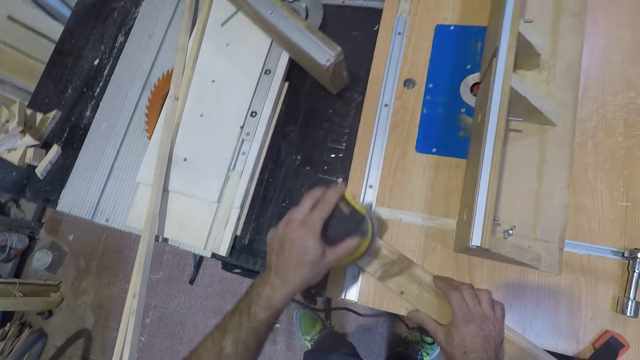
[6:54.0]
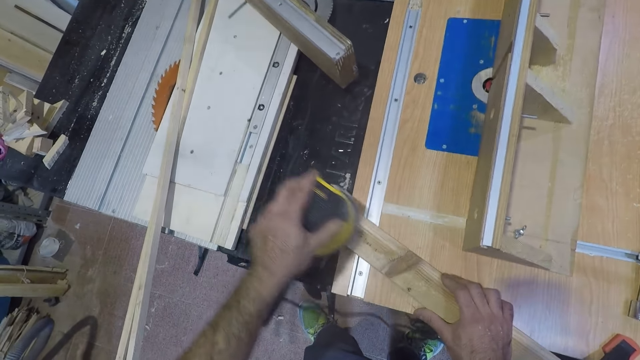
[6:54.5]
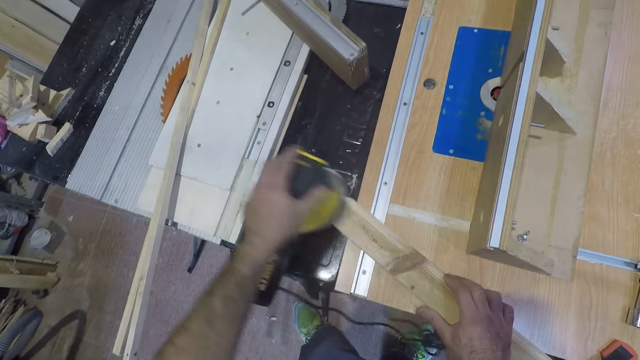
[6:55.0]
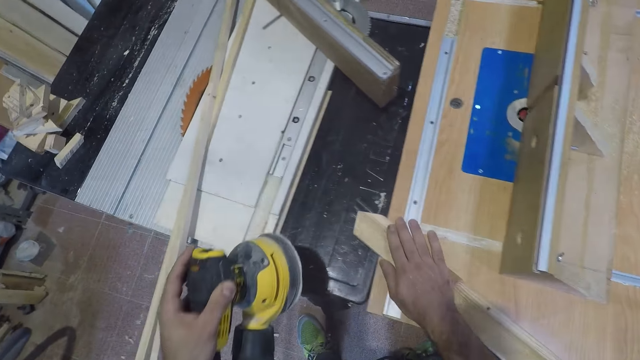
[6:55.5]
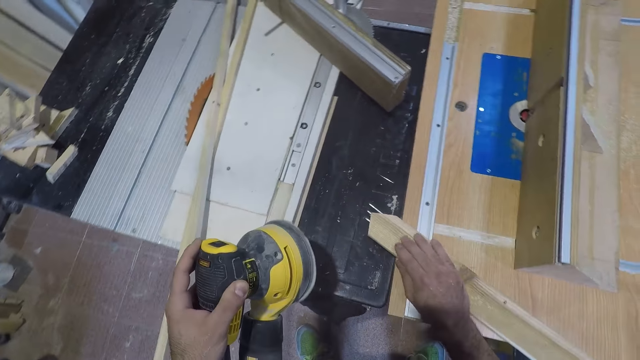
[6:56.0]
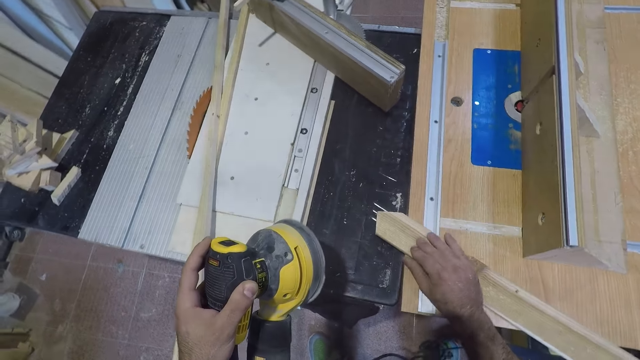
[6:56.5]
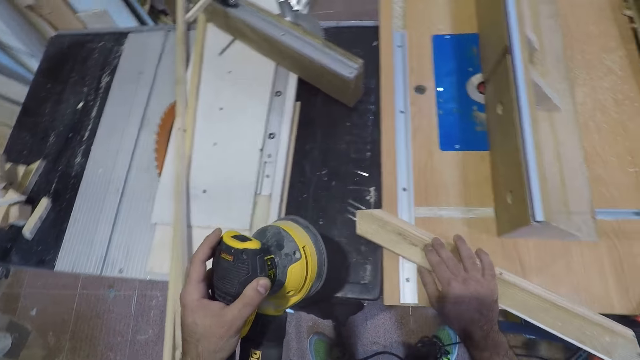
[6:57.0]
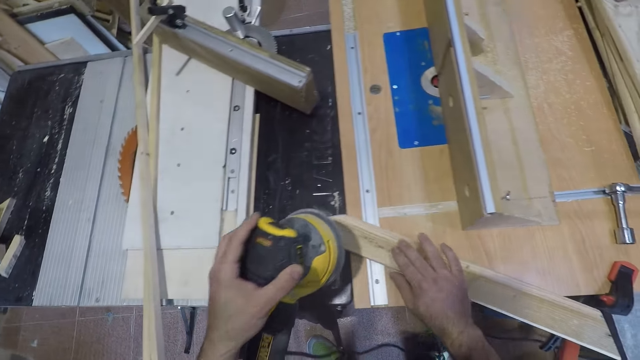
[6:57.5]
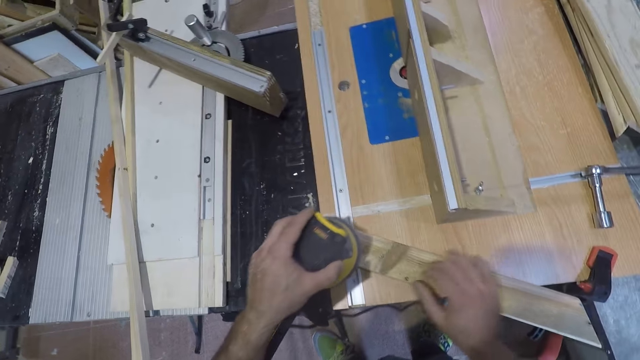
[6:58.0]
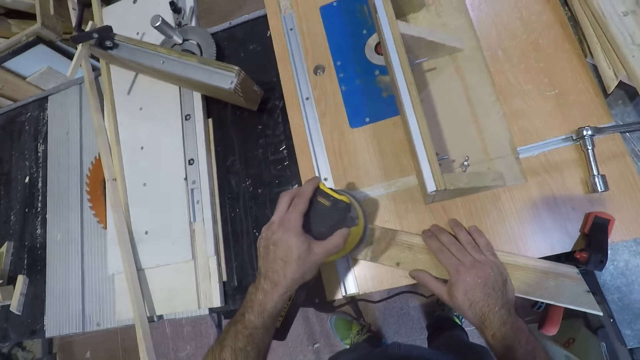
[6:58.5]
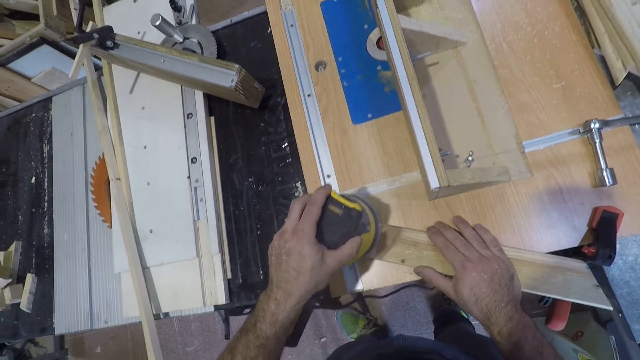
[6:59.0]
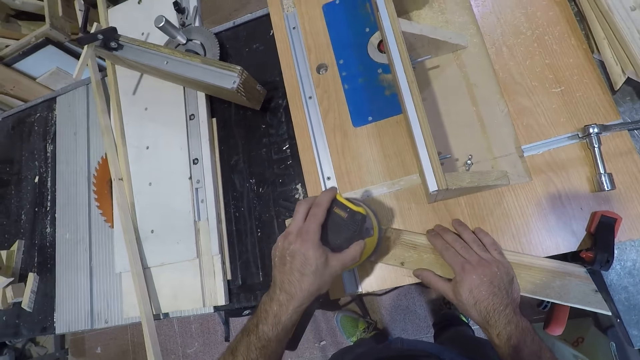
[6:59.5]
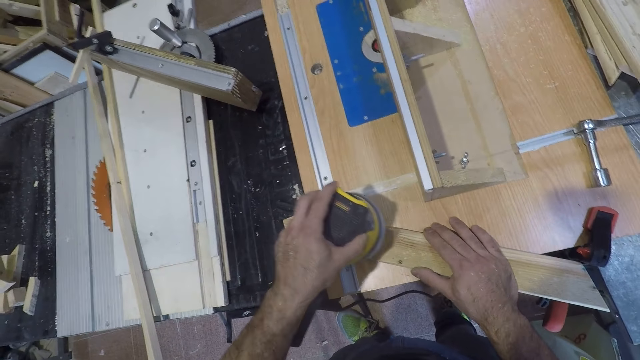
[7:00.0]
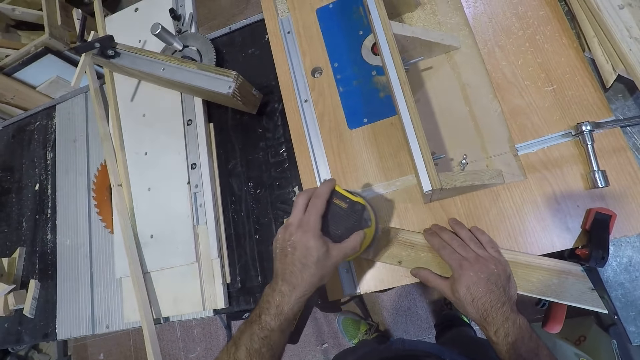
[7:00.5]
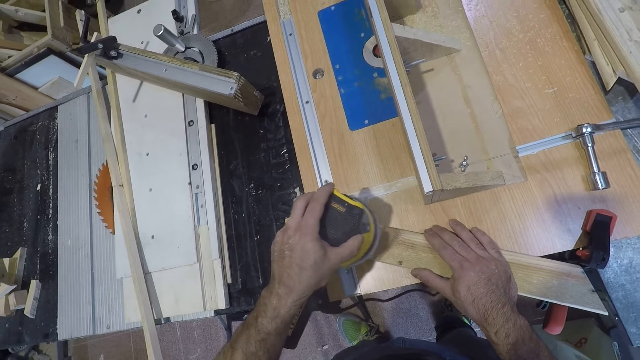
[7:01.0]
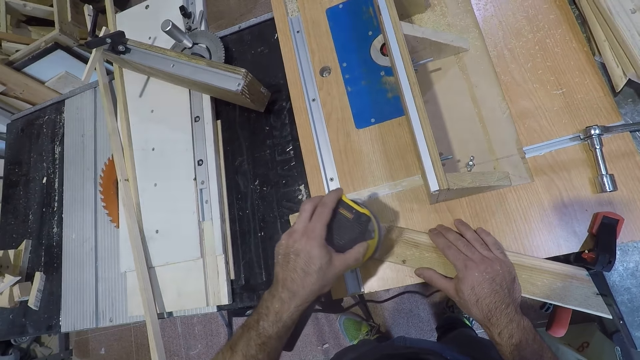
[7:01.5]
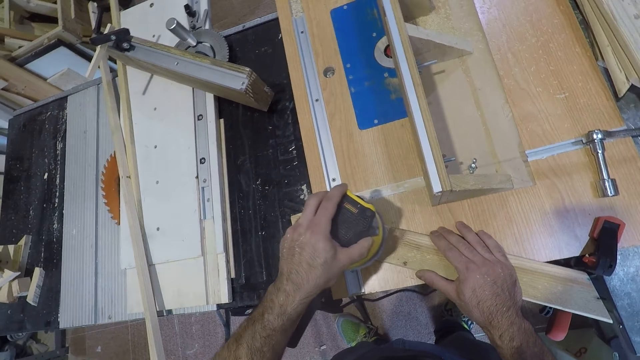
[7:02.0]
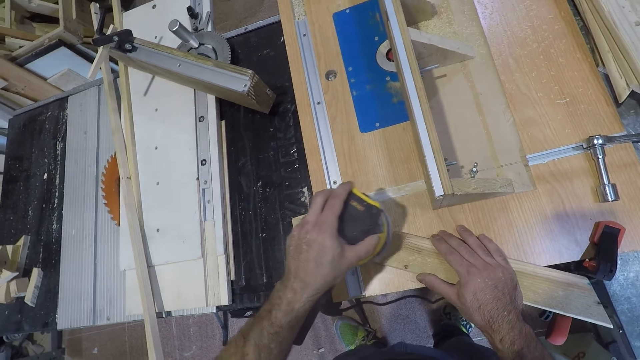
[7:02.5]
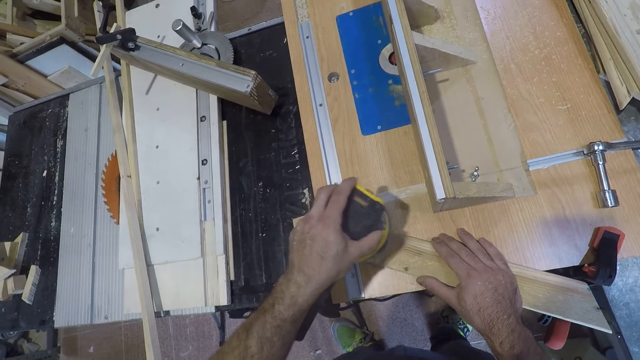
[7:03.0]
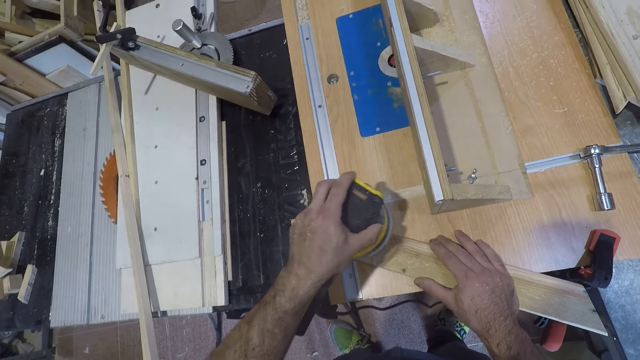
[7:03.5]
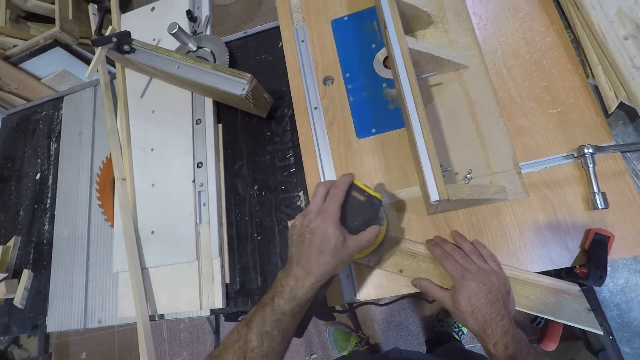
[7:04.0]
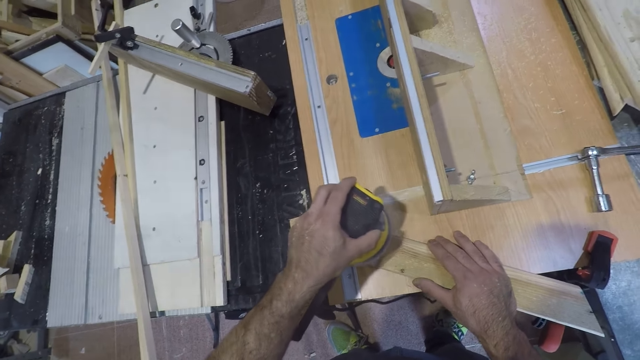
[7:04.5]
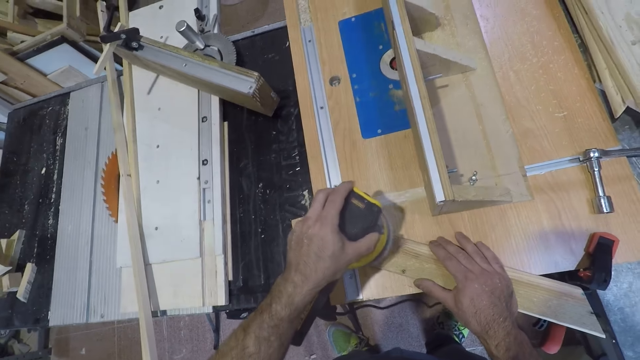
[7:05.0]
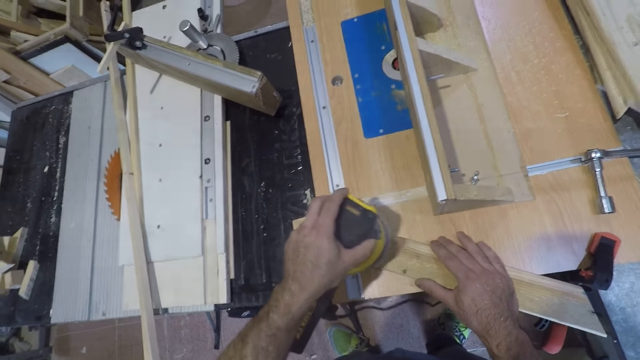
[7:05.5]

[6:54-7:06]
The camera wearer feels the body of the wood with his right hand. He smoothens the body of the wood with the electric wood planer.

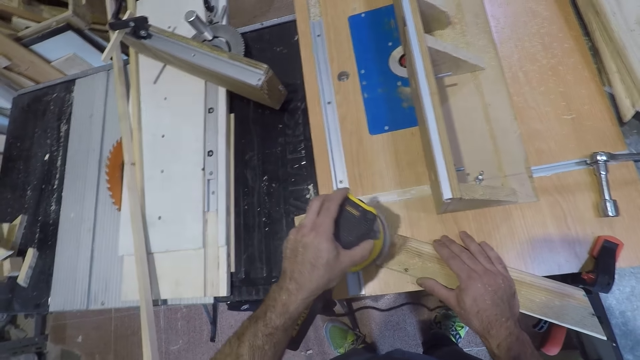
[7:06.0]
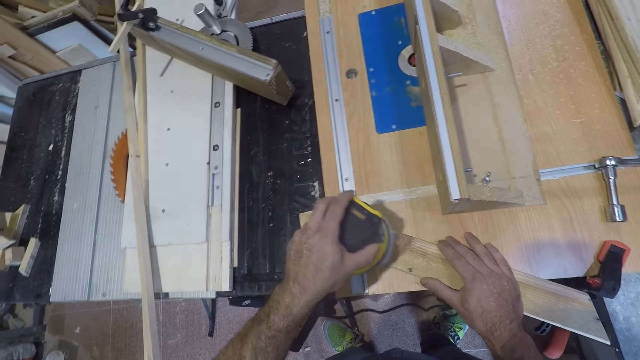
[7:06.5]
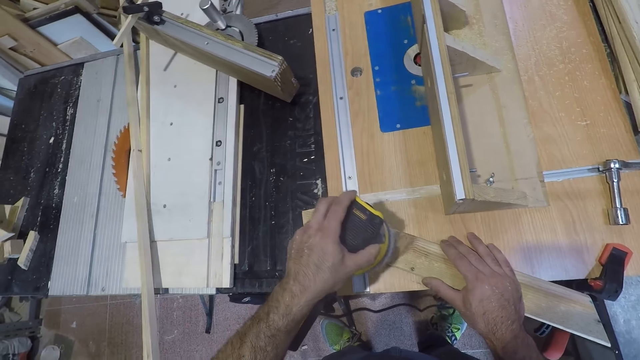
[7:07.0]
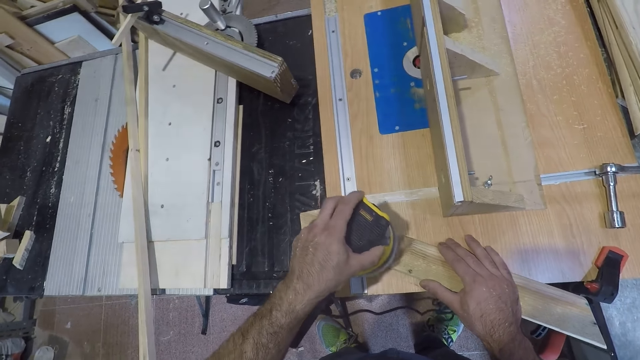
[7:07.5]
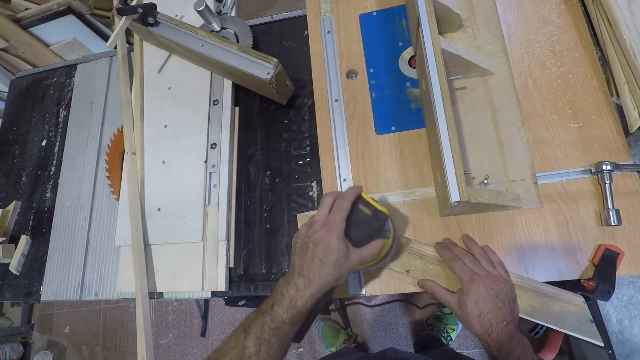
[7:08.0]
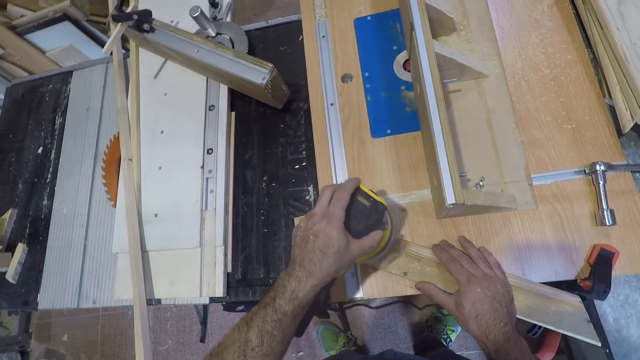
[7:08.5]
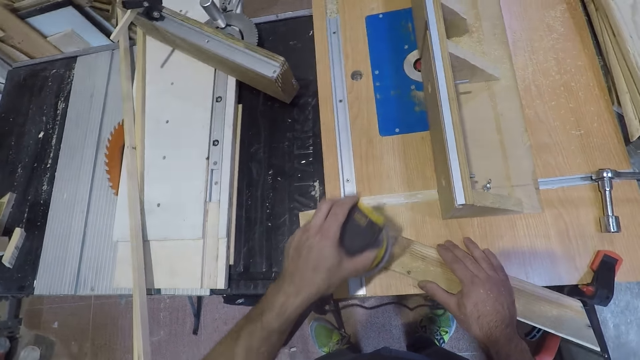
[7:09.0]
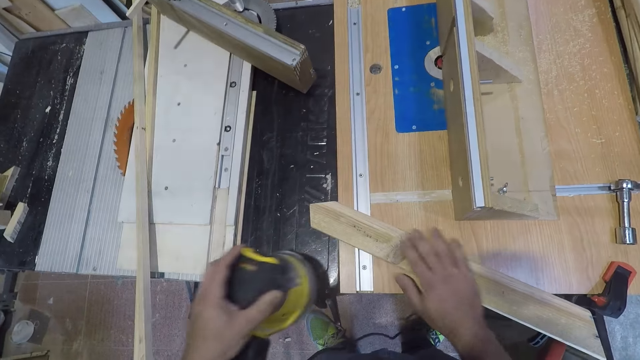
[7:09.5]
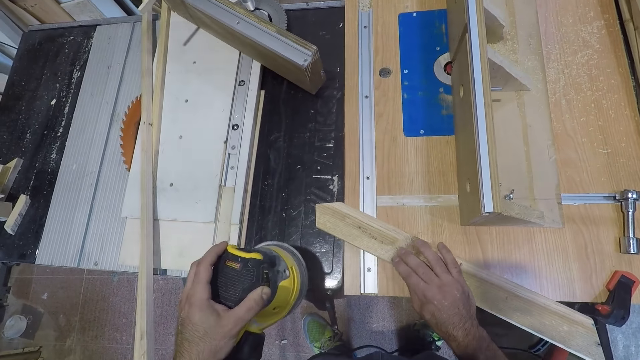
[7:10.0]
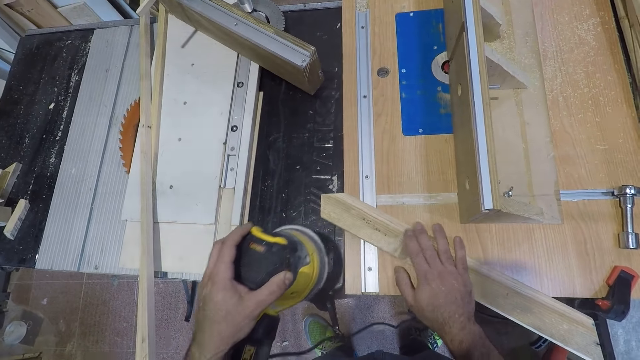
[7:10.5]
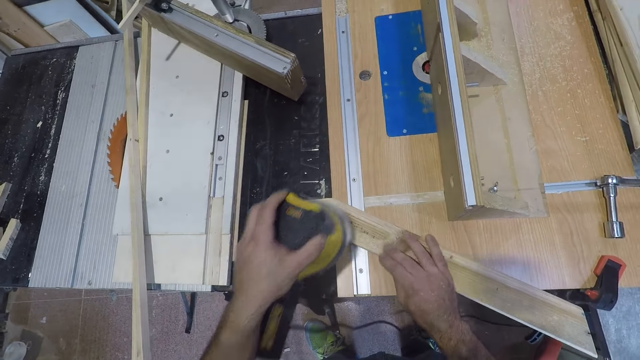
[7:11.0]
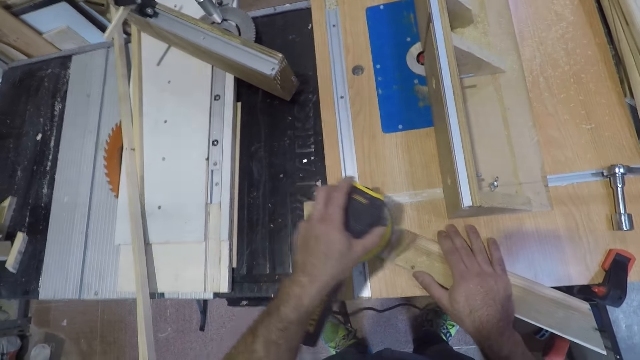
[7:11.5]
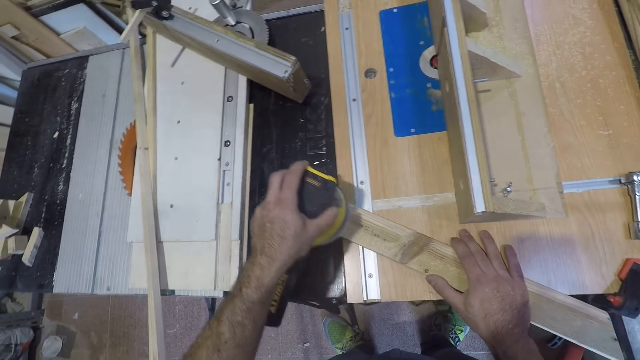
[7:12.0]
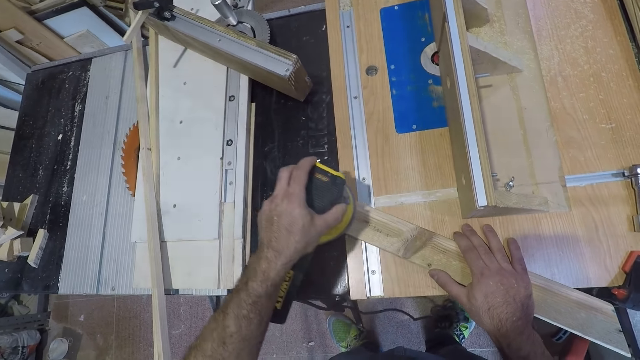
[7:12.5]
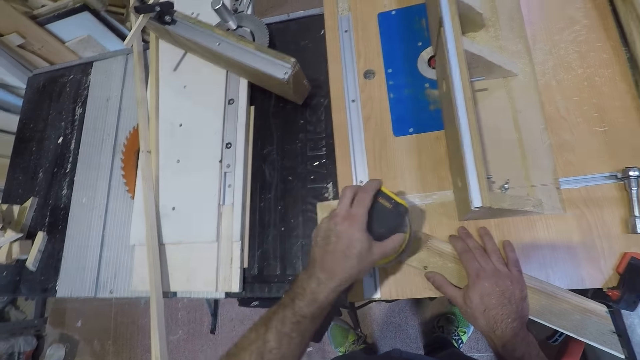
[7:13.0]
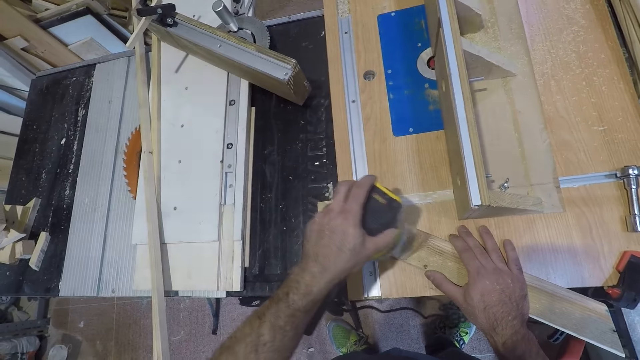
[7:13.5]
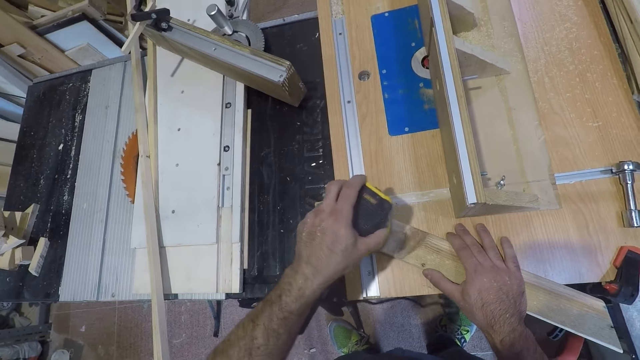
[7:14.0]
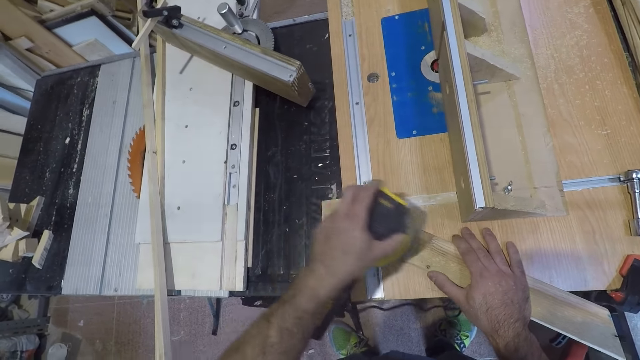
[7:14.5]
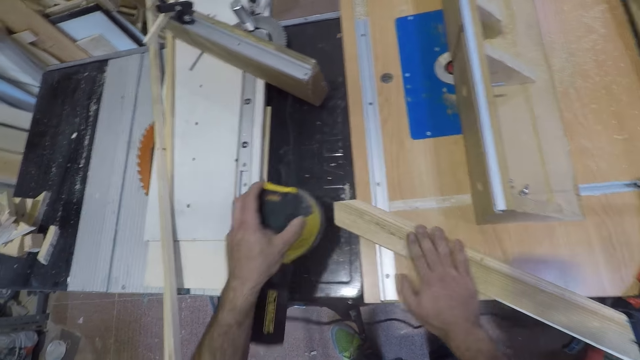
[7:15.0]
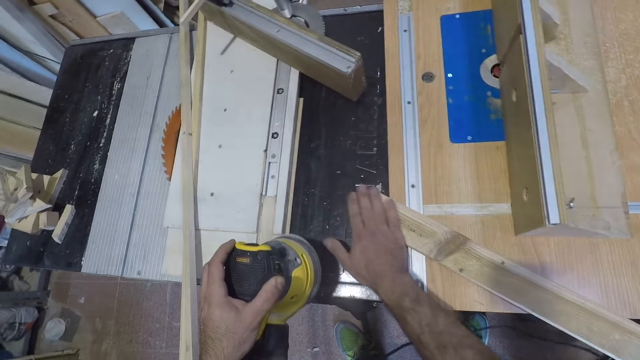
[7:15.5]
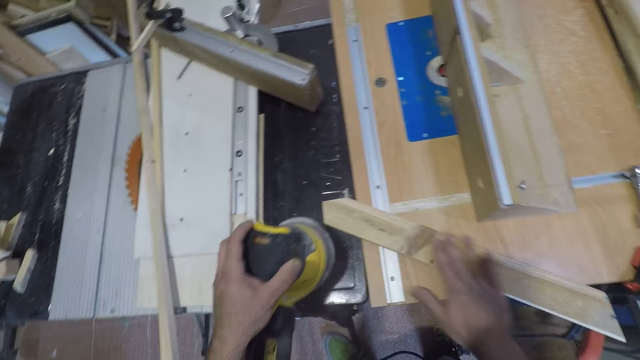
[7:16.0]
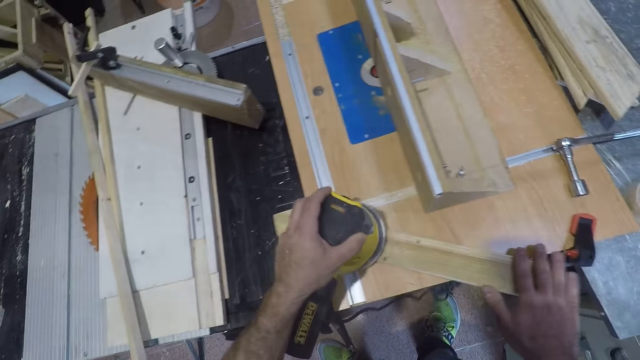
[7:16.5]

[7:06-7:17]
The camera wearer feels the wood with his right hand. He smoothens the body of the wood with the electric wood planer. He rubs the wood gently. He feels the wood with his right hand. He smoothens the body of the wood with the electric wood planer.
